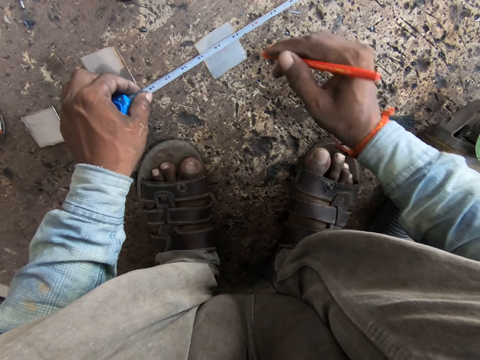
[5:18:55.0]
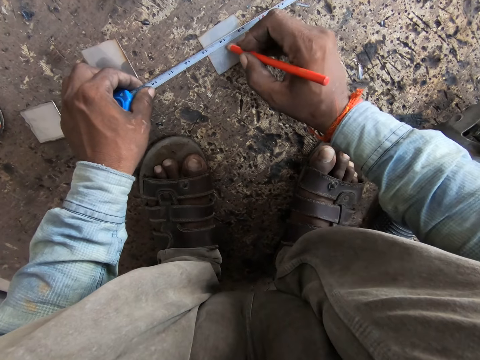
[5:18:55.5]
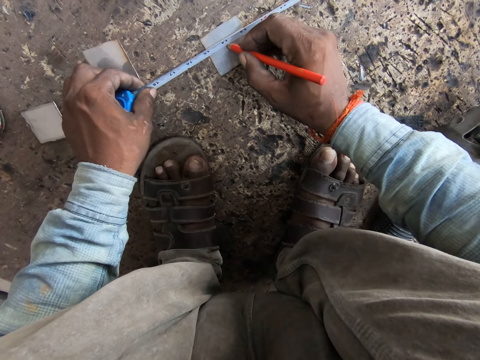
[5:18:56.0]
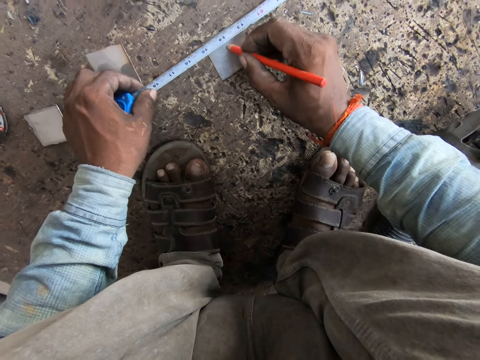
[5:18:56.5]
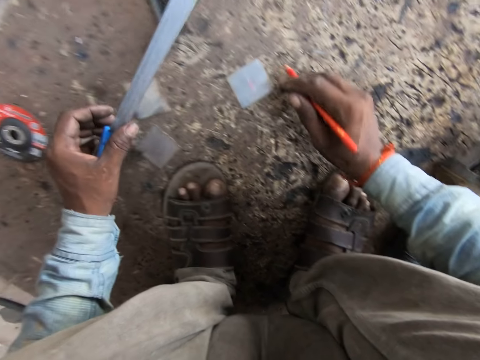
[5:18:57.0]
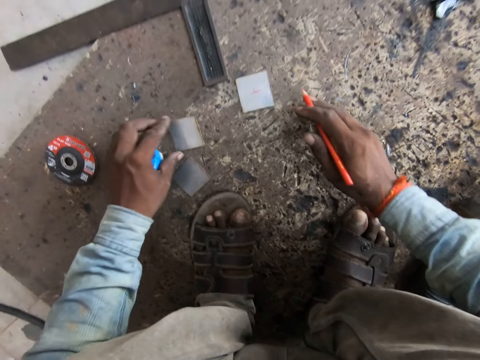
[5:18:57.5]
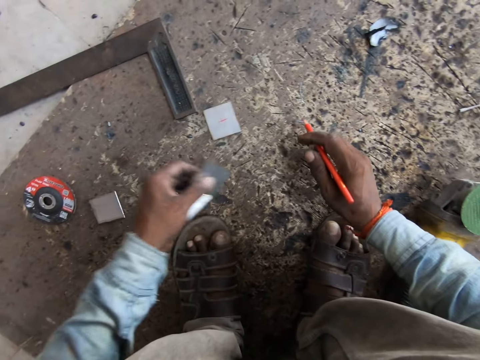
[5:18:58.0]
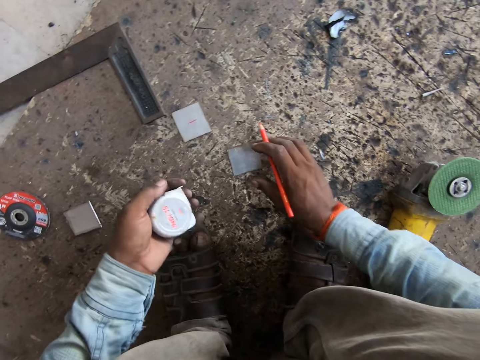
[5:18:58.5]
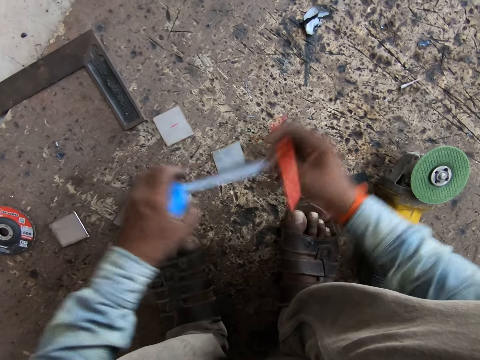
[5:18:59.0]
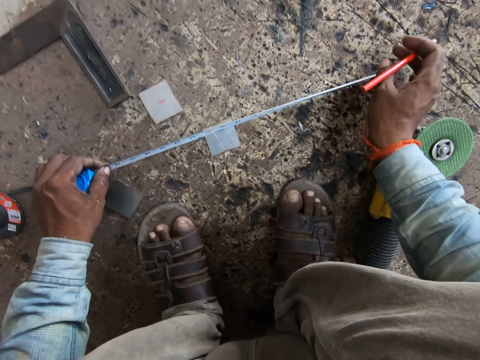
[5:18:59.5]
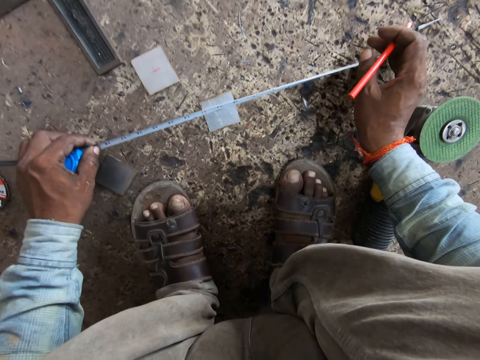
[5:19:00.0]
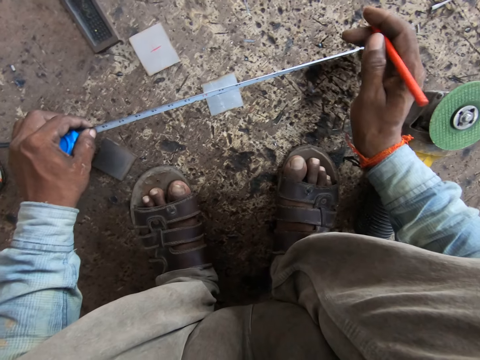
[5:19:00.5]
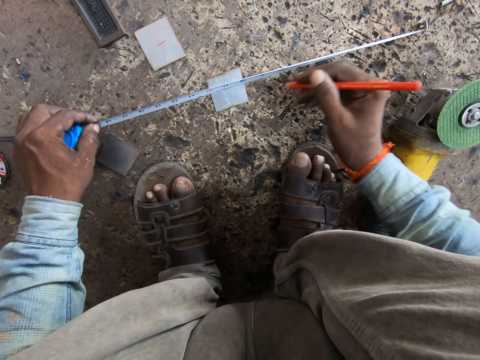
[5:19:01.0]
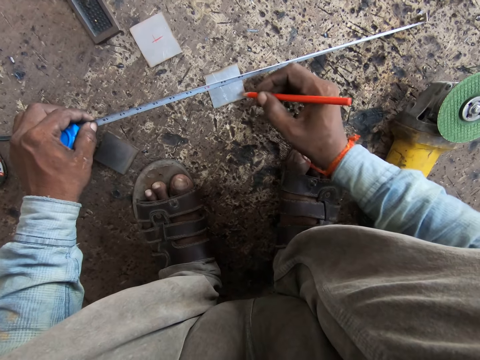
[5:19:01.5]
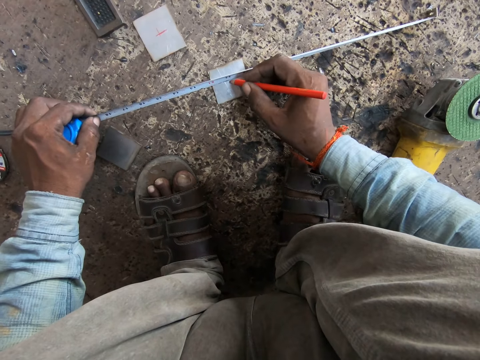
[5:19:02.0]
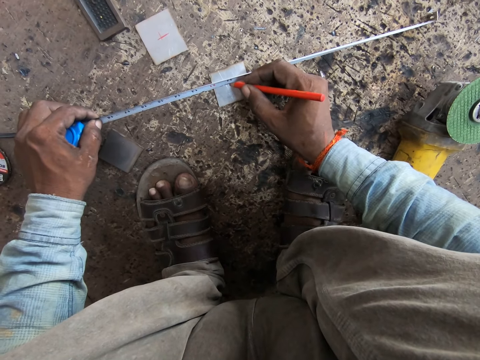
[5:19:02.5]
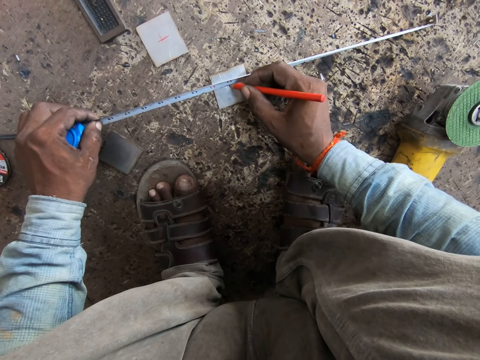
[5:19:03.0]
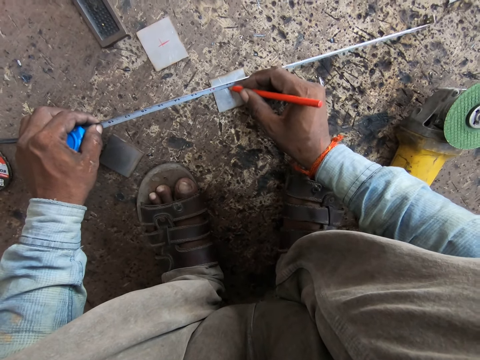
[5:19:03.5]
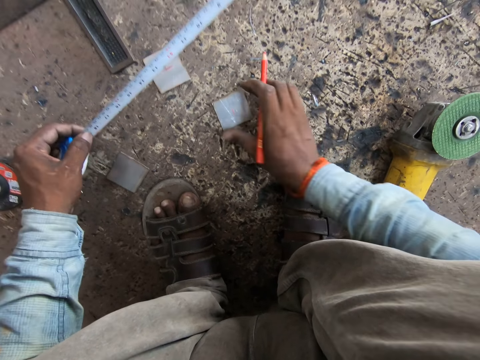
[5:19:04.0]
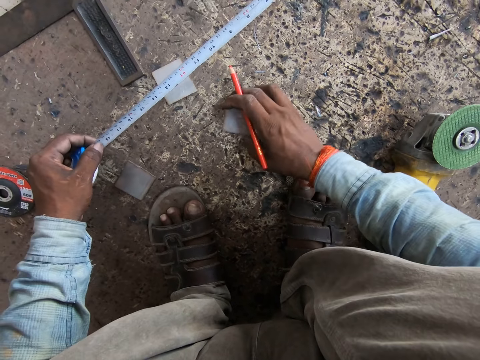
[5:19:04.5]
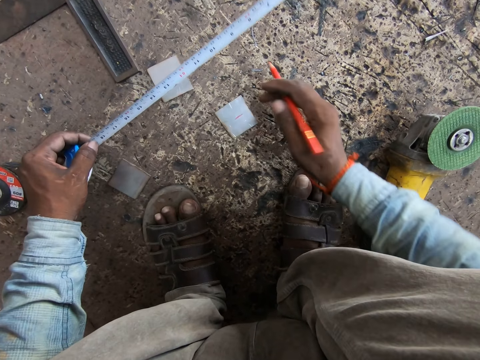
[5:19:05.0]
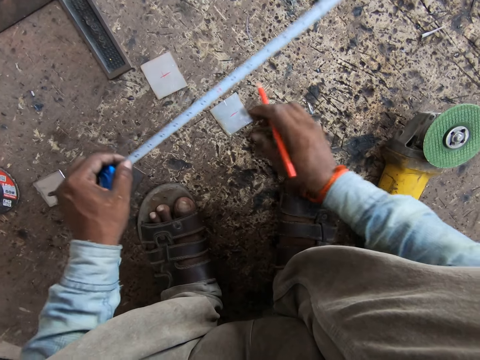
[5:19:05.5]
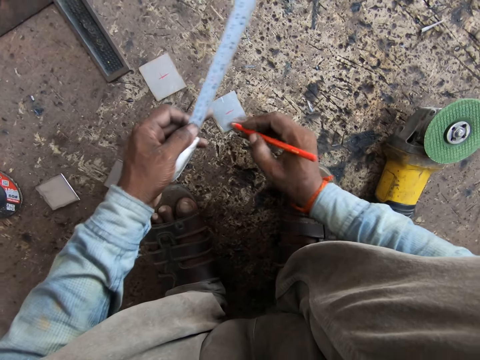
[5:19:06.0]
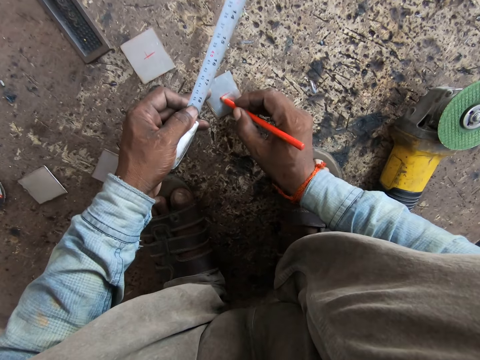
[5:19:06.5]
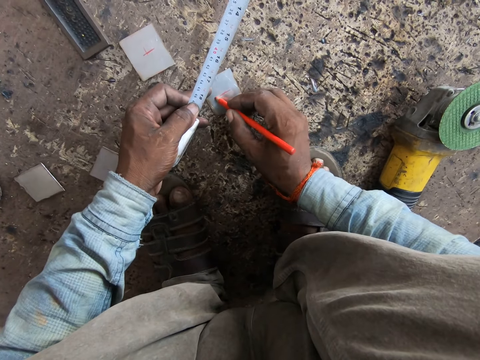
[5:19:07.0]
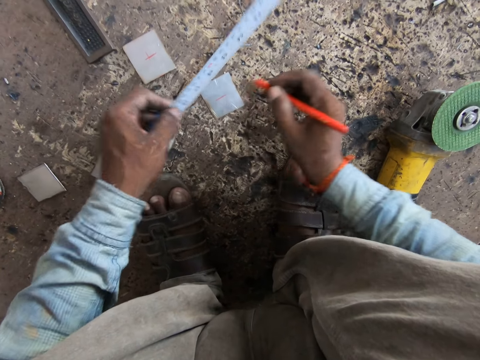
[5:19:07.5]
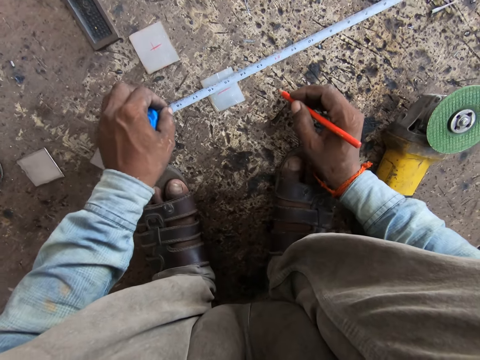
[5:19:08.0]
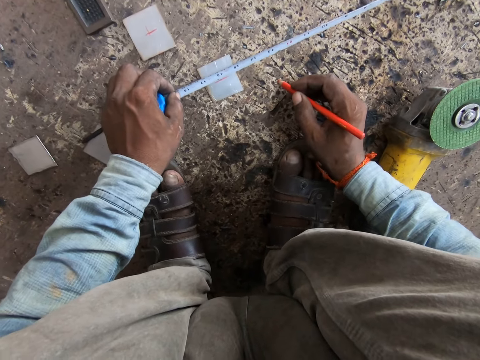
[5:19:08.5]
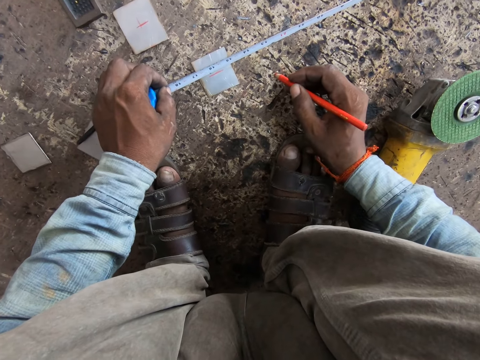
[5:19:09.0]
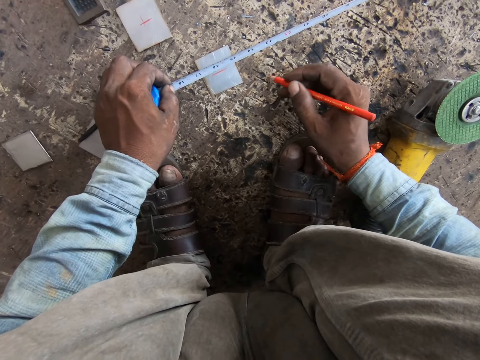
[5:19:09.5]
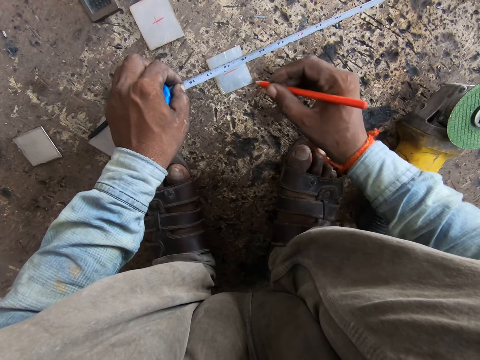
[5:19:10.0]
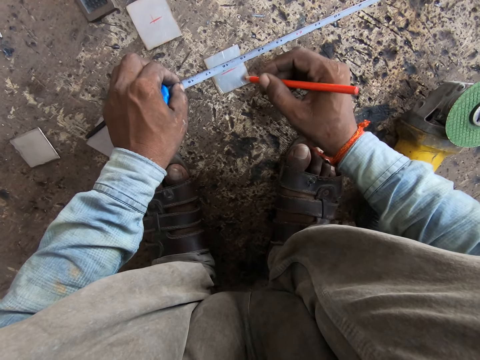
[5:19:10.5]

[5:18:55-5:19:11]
The camera wearer marks the welding mirror on the ground with the pen in his right hand. He kicks the welding mirror on the floor with his right hand. He picks the welding mirror from the floor with his left hand. He drops the welding mirror on the floor with his left hand. He extends the meter tape in his left hand with his right hand. He measures the welding mirror on the floor with the meter tape in both hands. He marks the welding mirror on the ground with the pen in his right hand. He adjusts the welding mirror on the ground with his right hand. He marks the welding mirror on the ground with the pen in his right hand. He measures the welding mirror on the floor with the meter tape in his left hand.

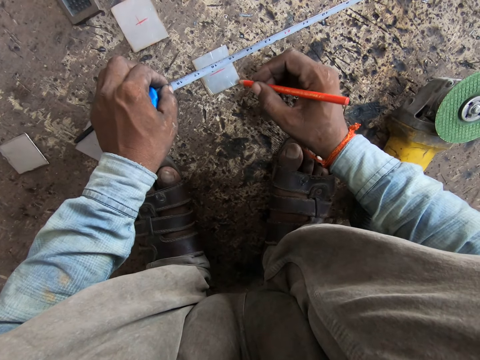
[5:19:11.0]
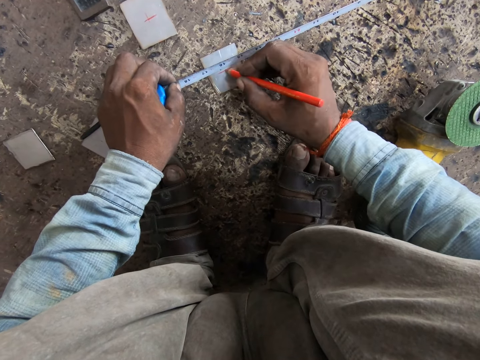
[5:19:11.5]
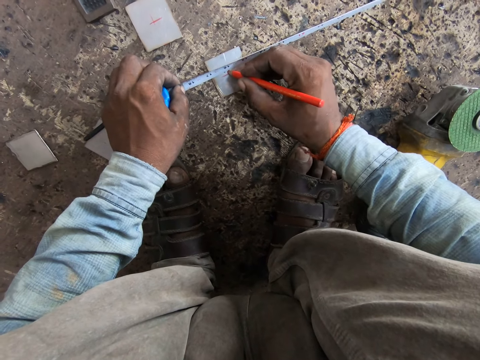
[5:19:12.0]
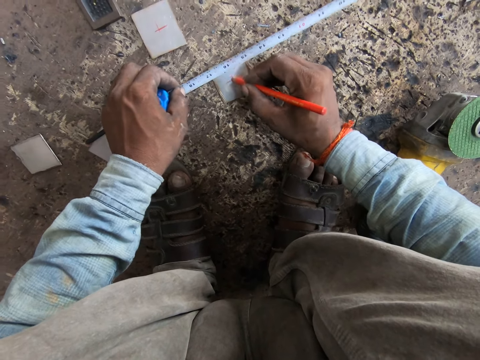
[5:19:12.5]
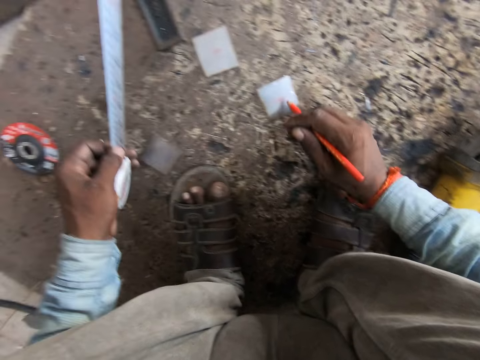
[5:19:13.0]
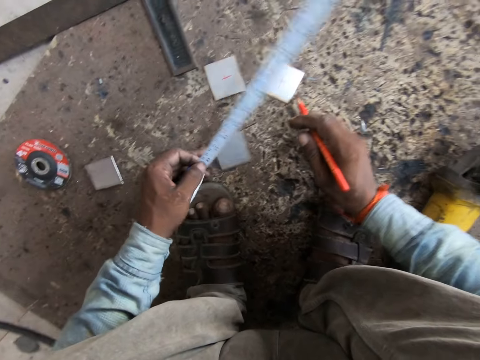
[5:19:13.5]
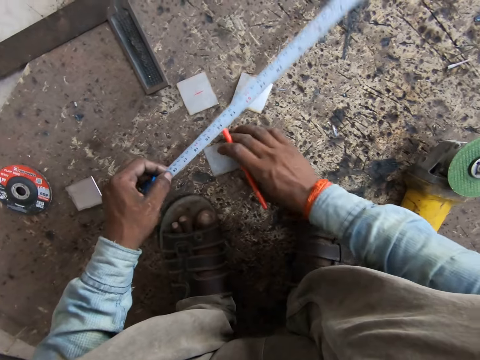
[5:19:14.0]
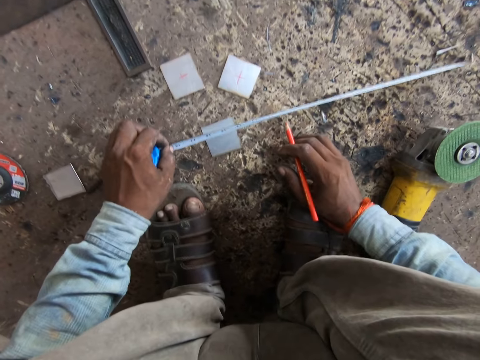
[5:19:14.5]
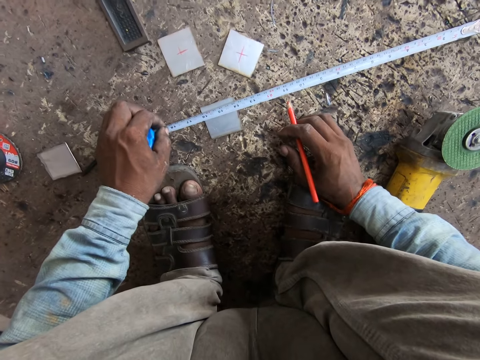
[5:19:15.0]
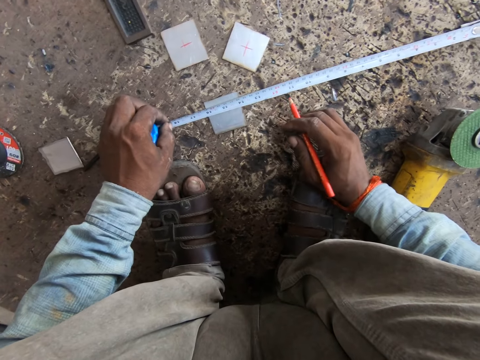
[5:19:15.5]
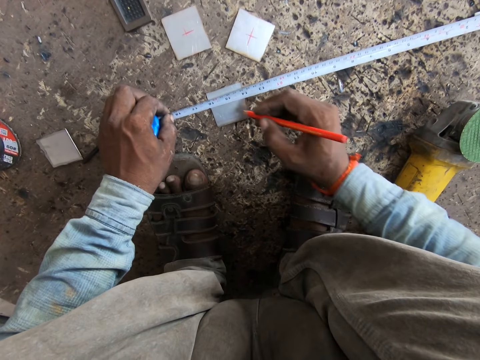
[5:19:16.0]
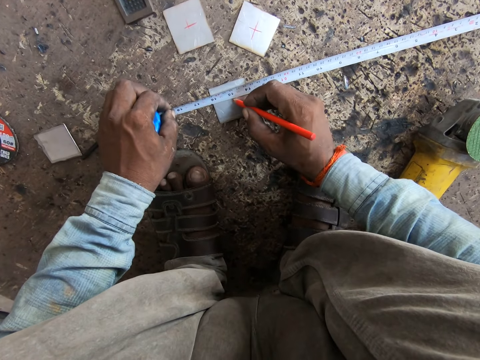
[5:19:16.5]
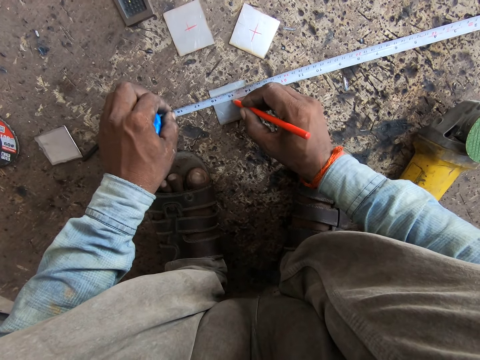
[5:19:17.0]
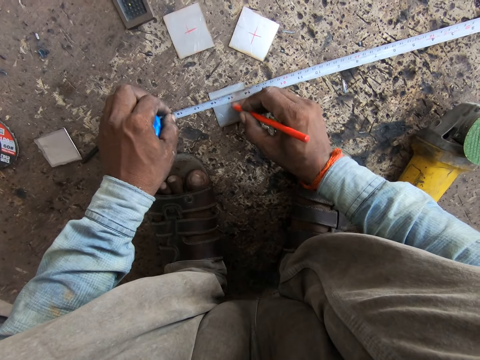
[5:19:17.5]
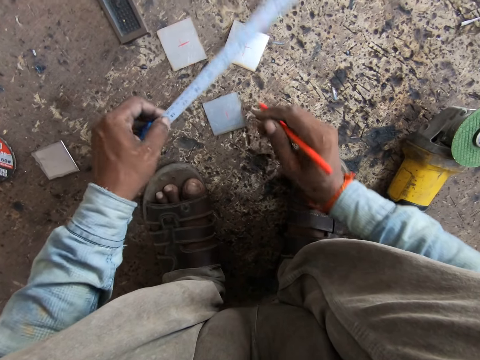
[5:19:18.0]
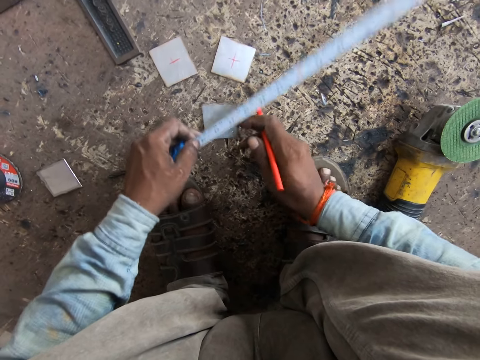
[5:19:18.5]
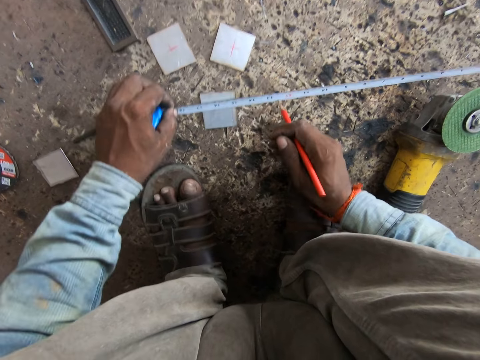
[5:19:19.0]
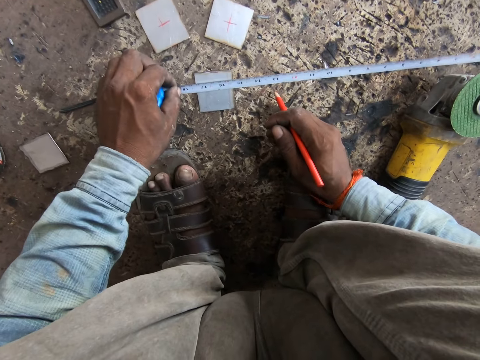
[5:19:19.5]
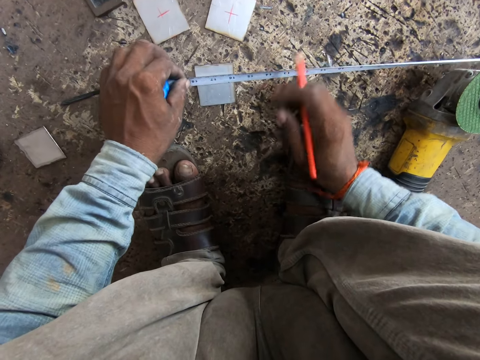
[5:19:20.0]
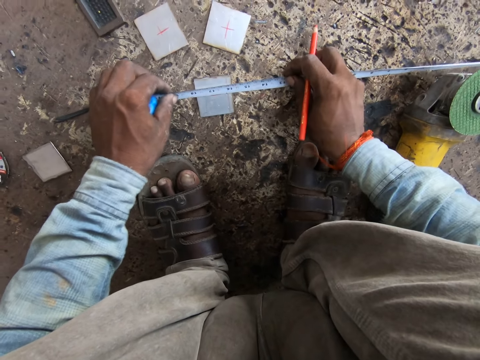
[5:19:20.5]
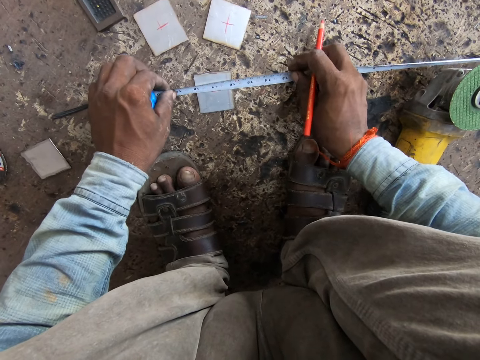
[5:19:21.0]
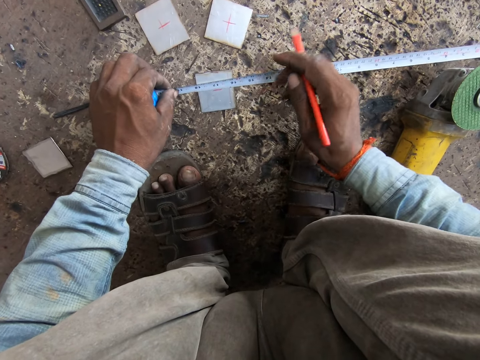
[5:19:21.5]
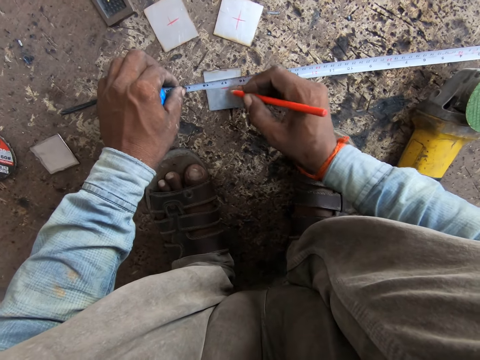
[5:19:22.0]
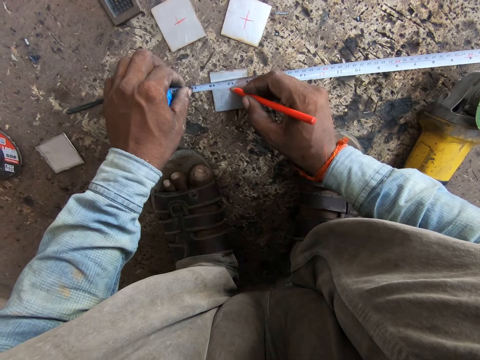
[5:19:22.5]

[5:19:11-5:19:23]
The camera wearer marks the welding mirror on the ground with the pen in his right hand. He kicks the welding mirror on the floor with his right hand. He picks the welding mirror from the floor with his left hand. He adjusts the welding mirror on the ground with his right hand. He measures the welding mirror on the floor with the meter tape in his left hand. He marks the welding mirror on the ground with the pen in his right hand. He adjusts the welding mirror on the ground with both hands. He measures the welding mirror on the floor with the meter tape in his left hand. He adjusts the meter tape in both hands. He marks the welding mirror on the ground with the pen in his right hand.
